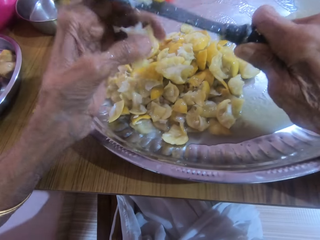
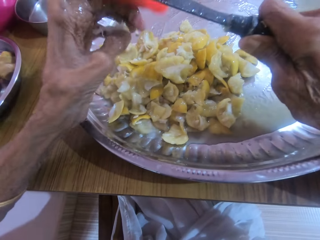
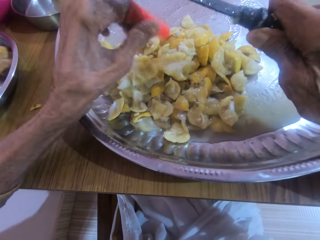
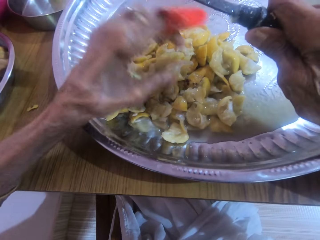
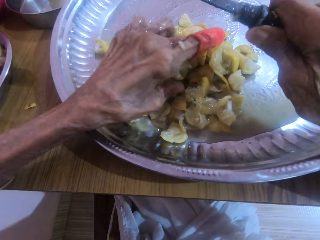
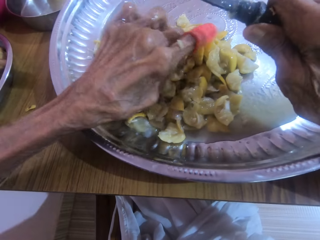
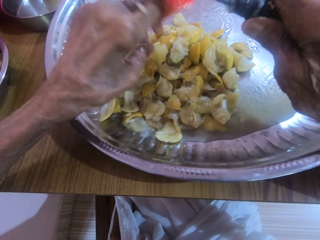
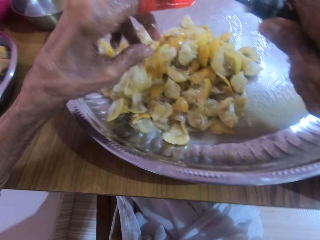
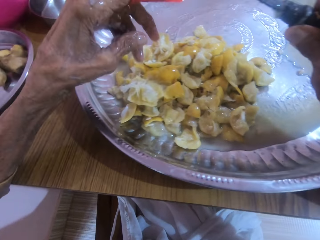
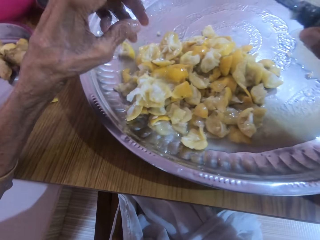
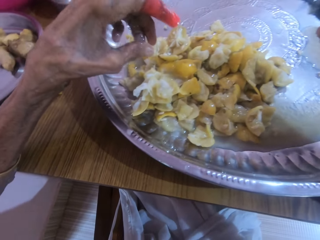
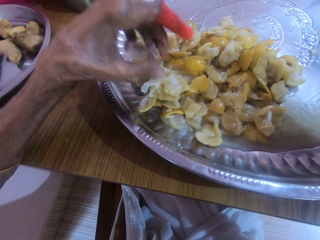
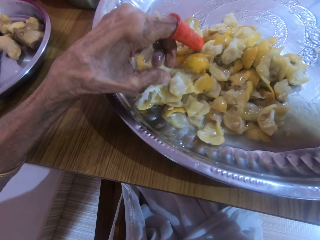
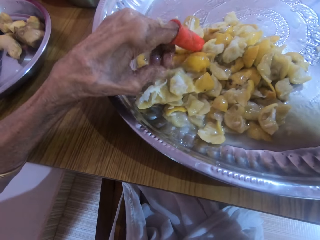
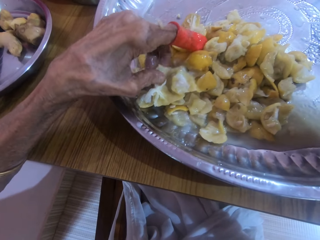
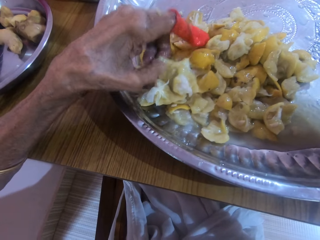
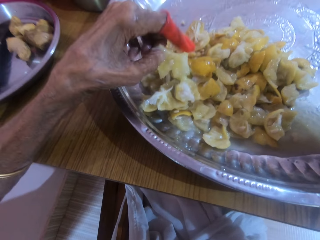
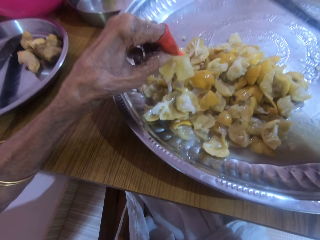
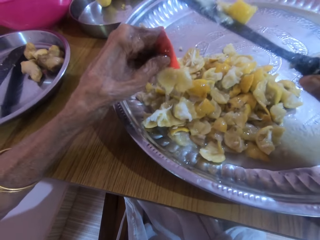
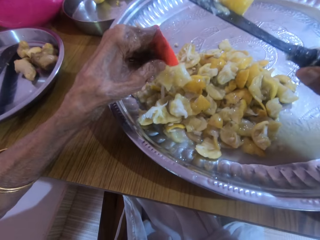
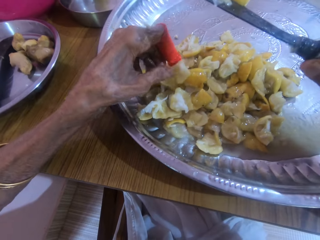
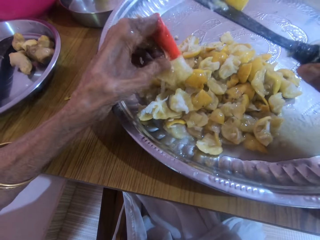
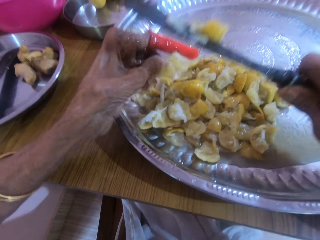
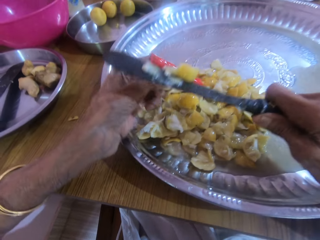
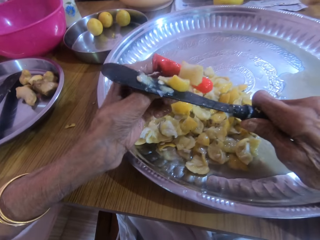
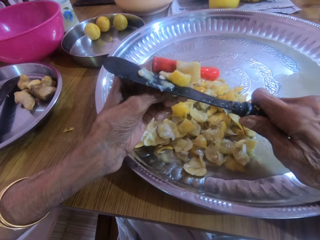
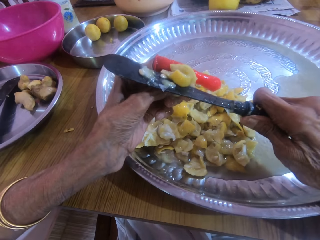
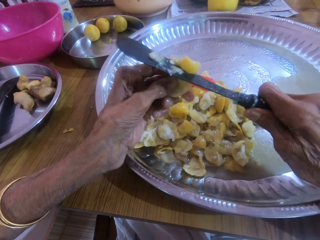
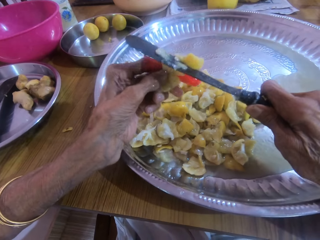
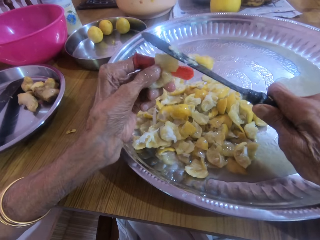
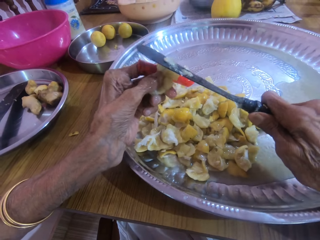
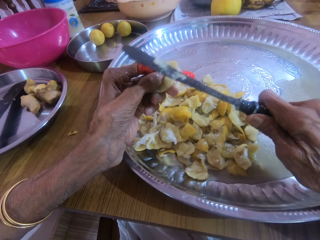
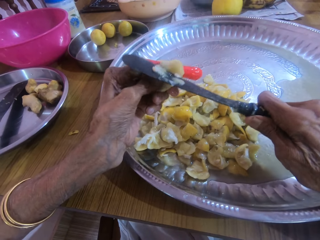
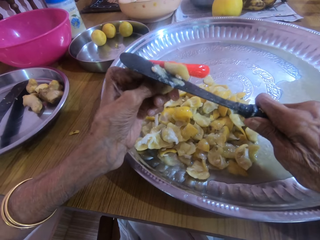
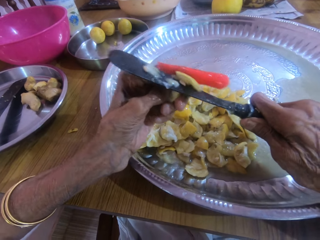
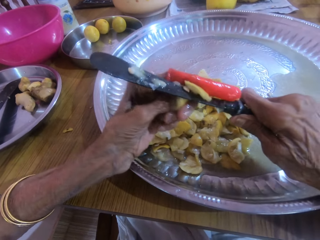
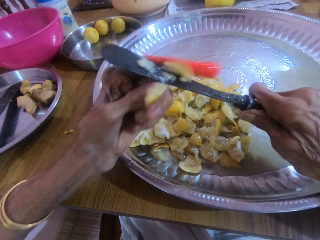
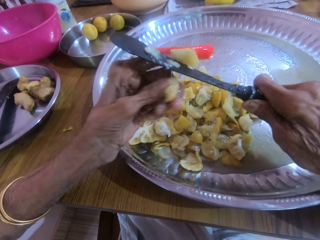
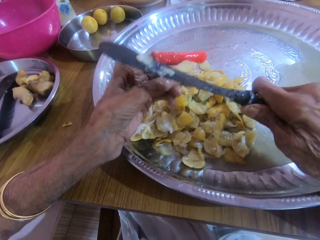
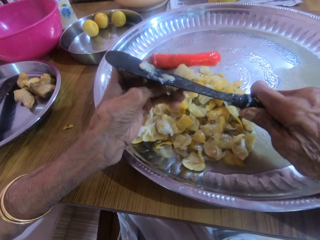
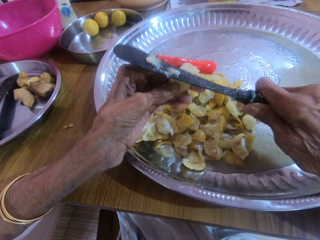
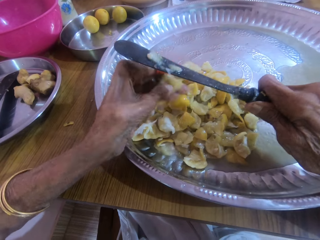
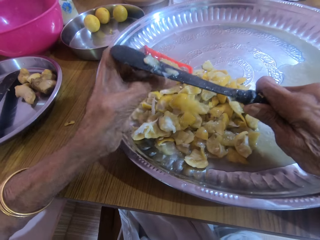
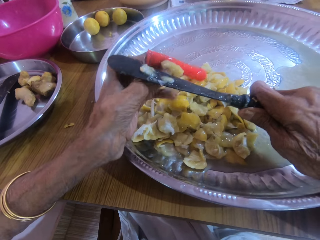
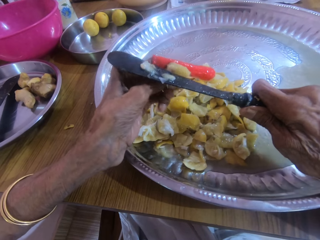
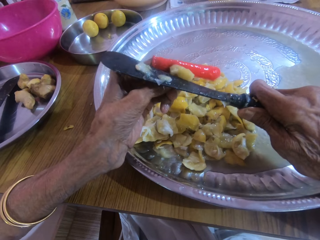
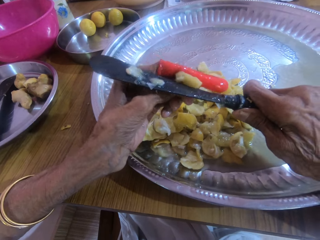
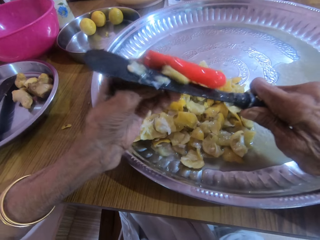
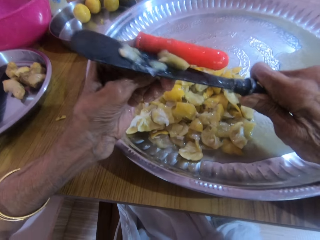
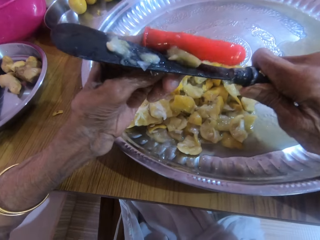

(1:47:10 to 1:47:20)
The camera wearer drops the fruit. They pick a piece of lemon fruit. They pick a piece of lemon fruit again. They slice the fruit.

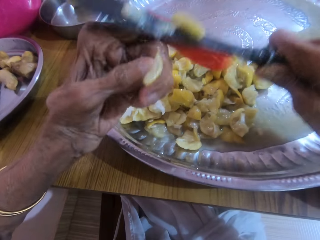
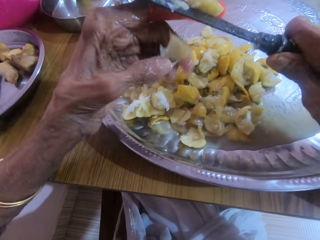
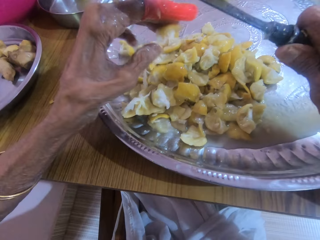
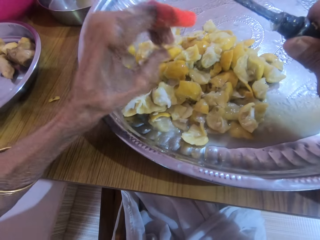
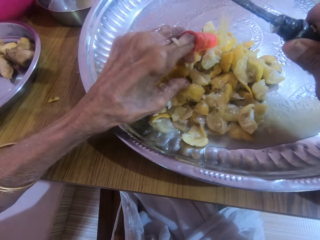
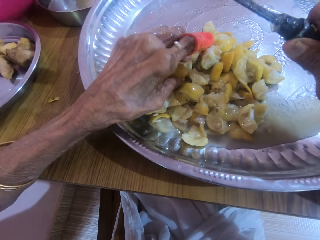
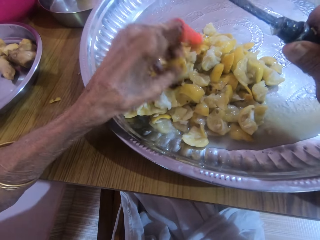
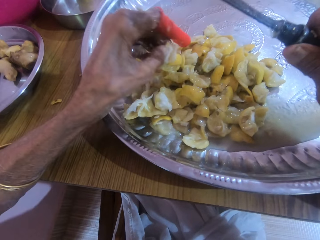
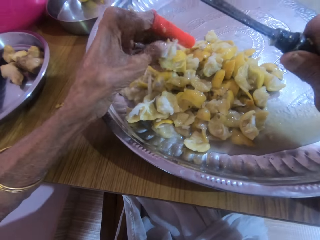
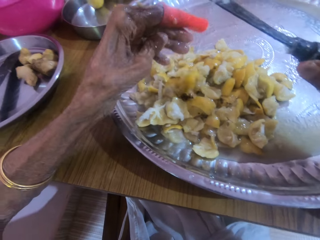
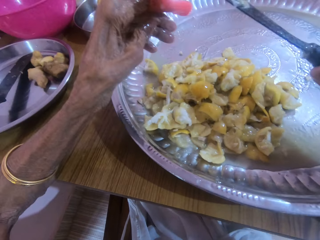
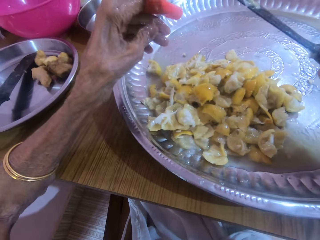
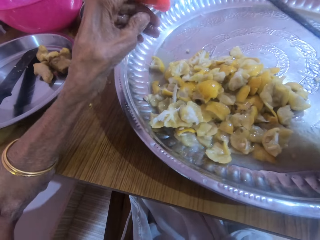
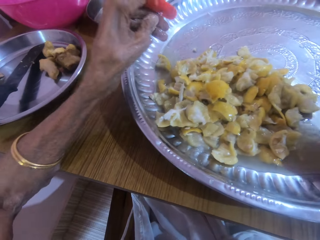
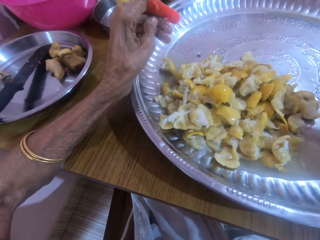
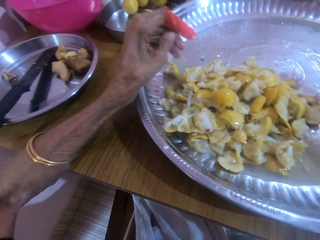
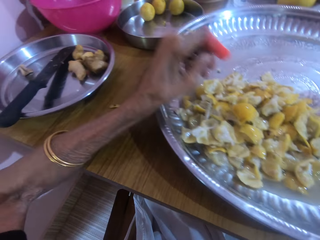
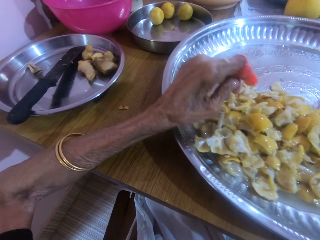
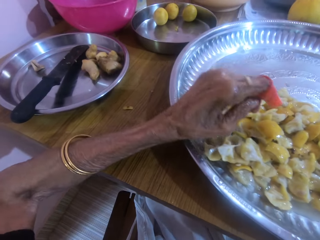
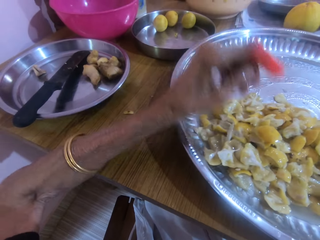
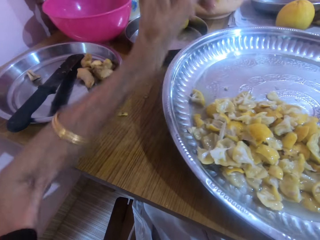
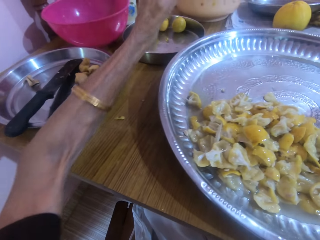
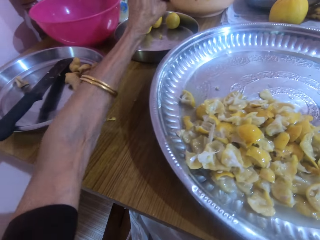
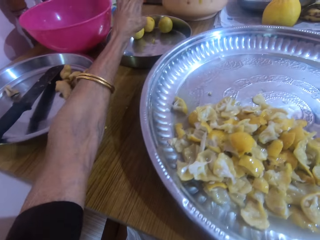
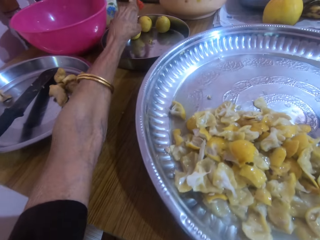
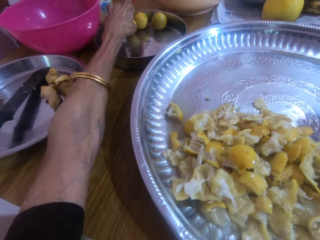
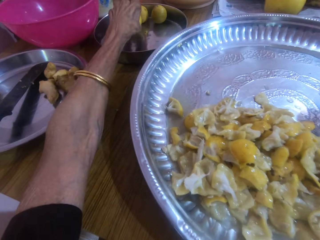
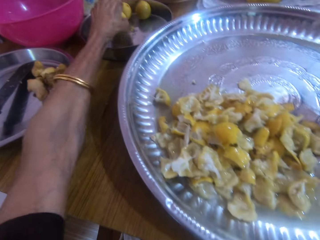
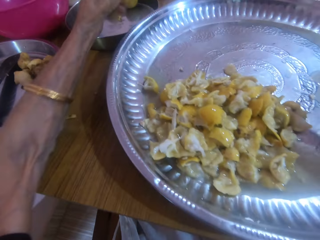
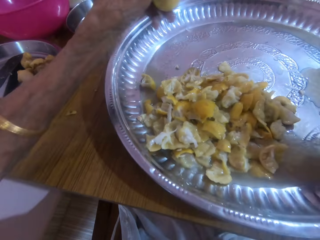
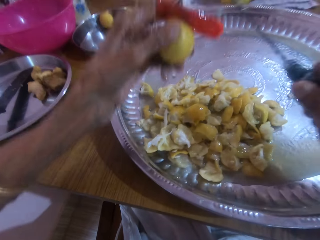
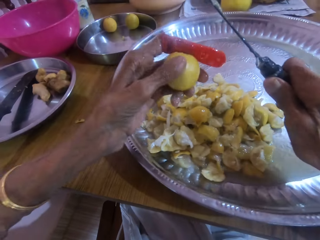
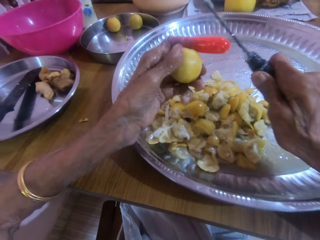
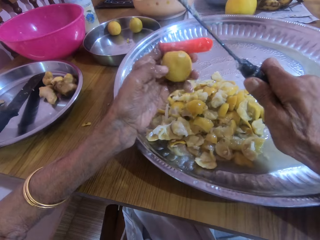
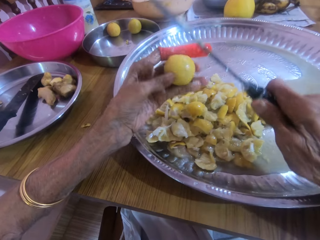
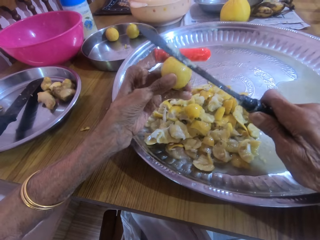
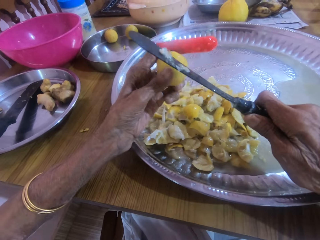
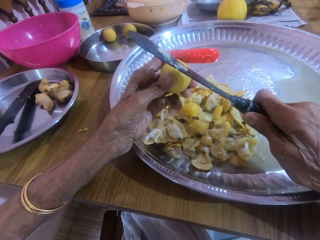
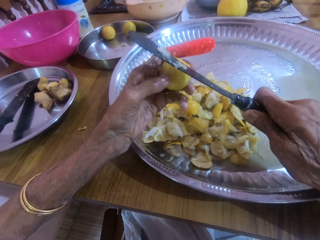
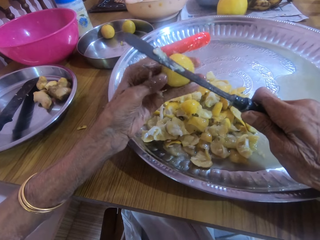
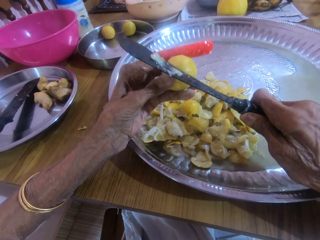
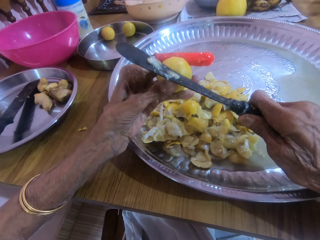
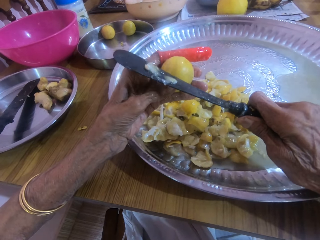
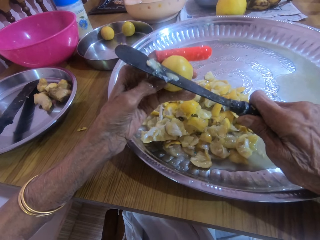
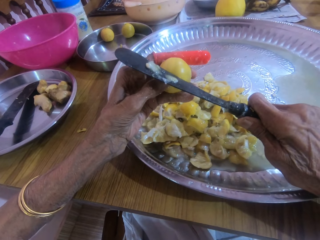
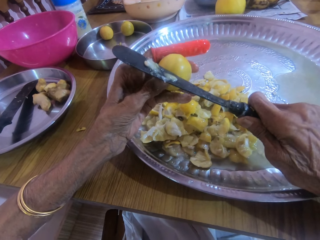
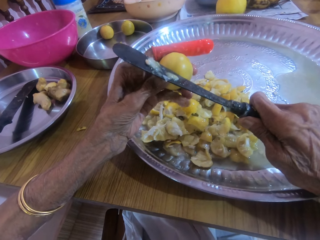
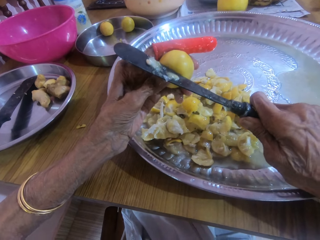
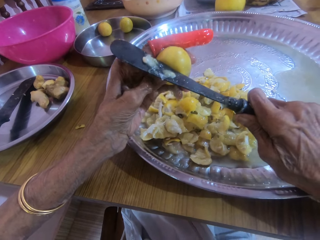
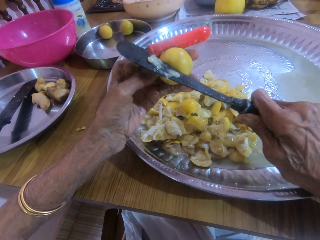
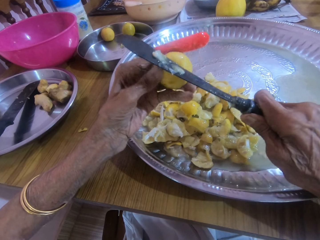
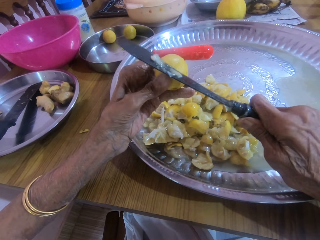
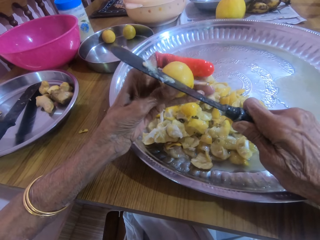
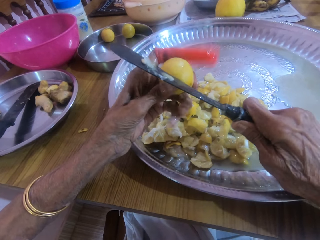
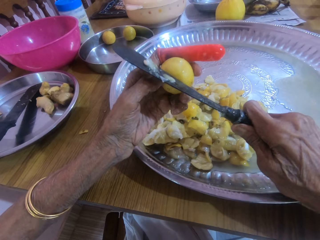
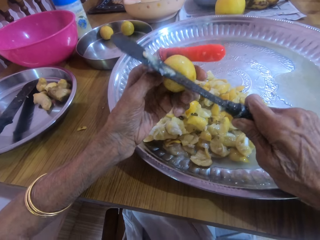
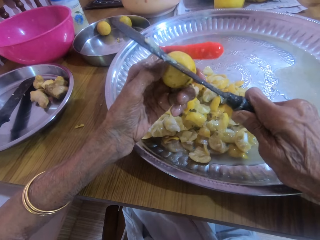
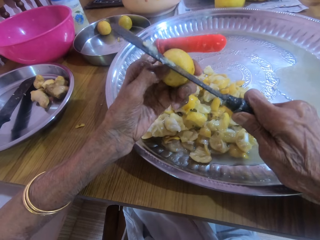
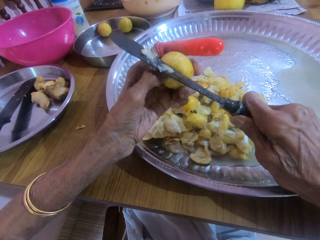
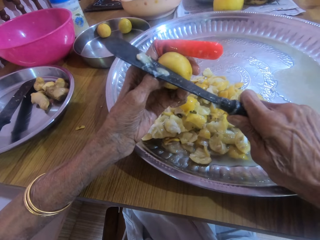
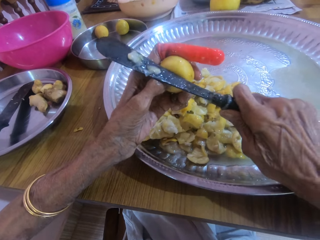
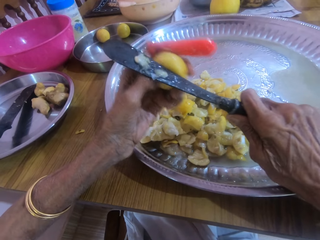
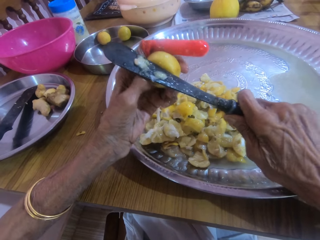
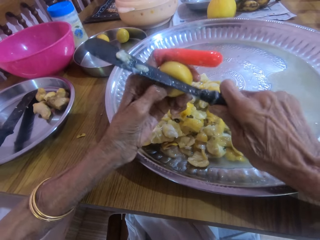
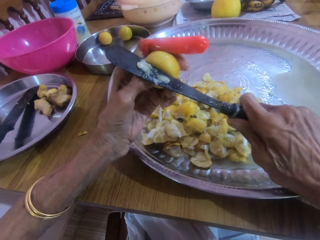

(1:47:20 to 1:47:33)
The camera wearer picks a piece of lemon fruit. They return it on the tray. They pick another fruit from the tray. They chop a lemon fruit with a knife.
